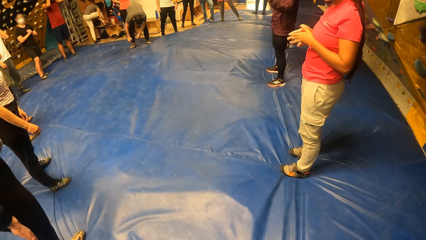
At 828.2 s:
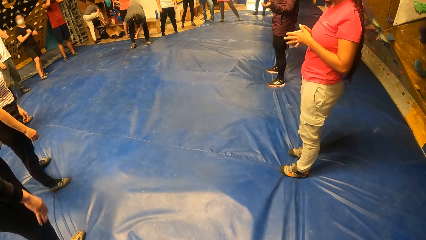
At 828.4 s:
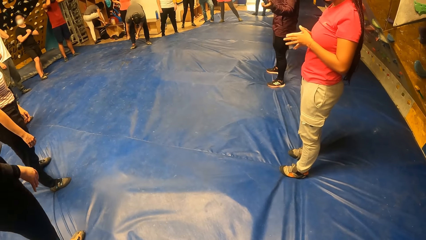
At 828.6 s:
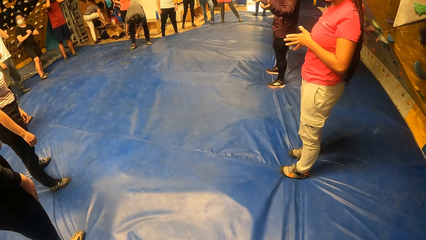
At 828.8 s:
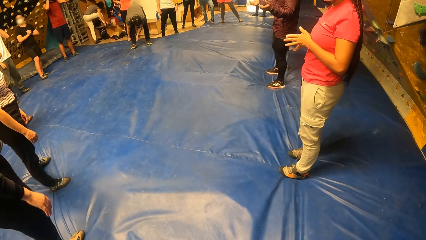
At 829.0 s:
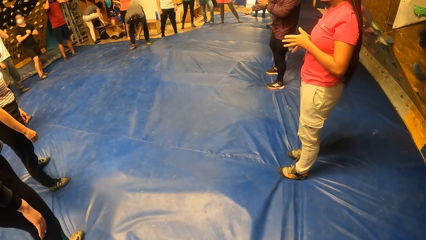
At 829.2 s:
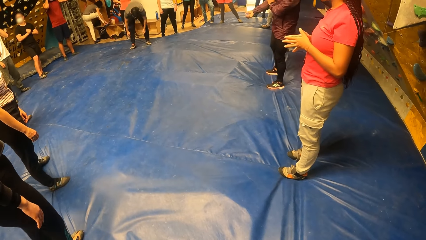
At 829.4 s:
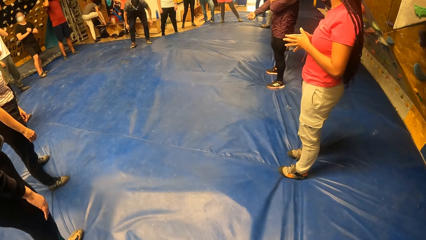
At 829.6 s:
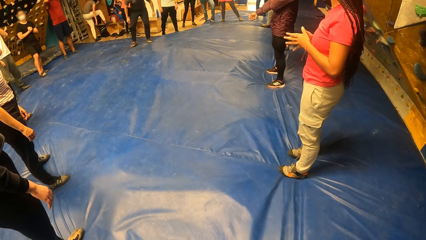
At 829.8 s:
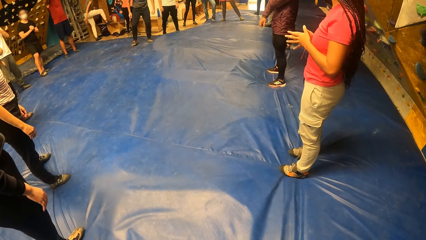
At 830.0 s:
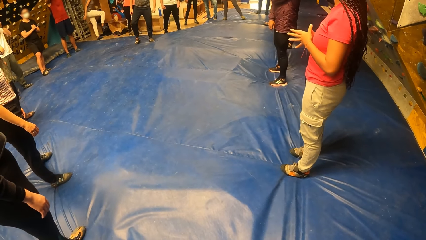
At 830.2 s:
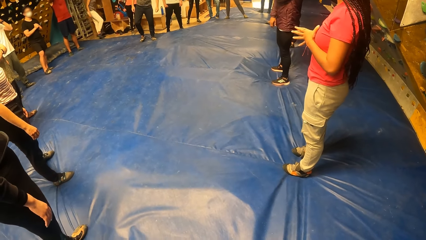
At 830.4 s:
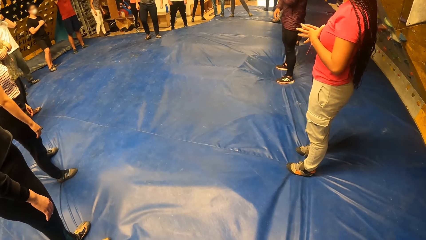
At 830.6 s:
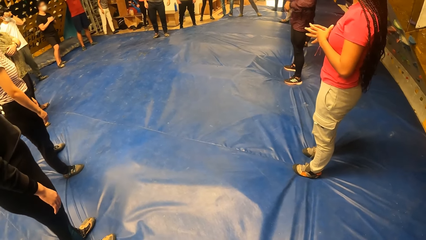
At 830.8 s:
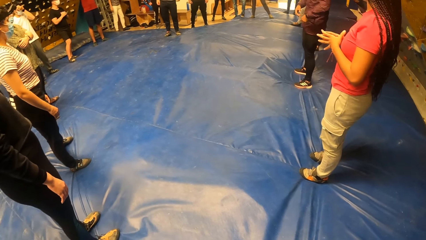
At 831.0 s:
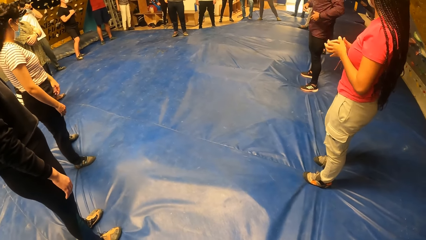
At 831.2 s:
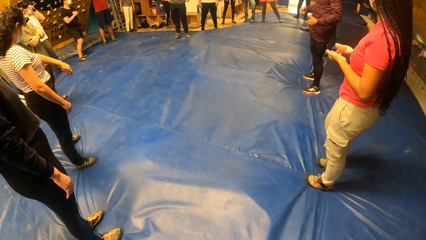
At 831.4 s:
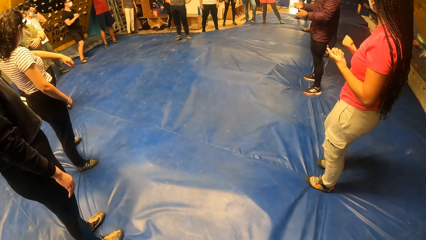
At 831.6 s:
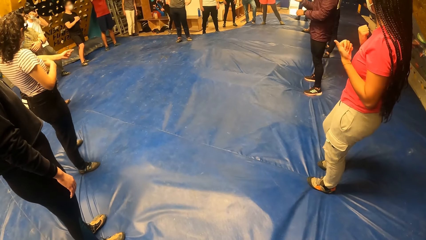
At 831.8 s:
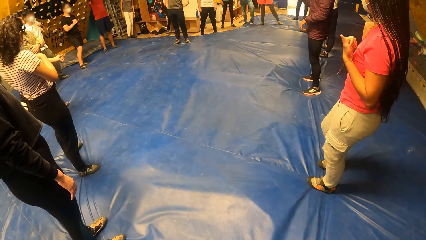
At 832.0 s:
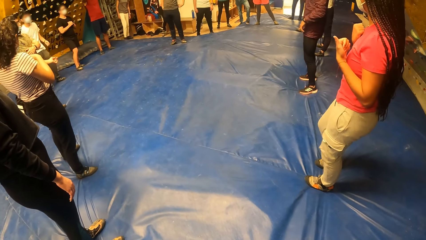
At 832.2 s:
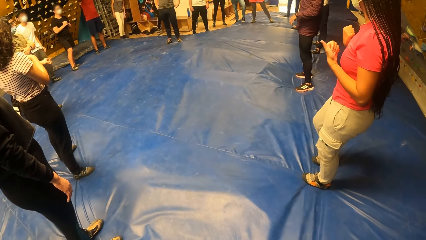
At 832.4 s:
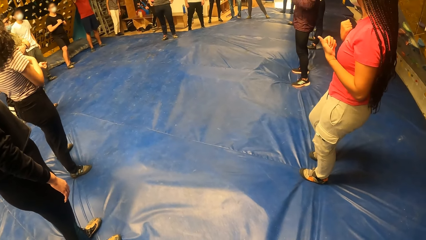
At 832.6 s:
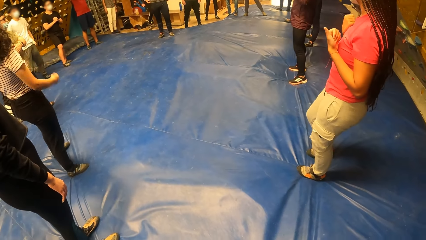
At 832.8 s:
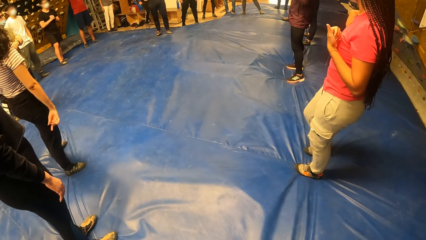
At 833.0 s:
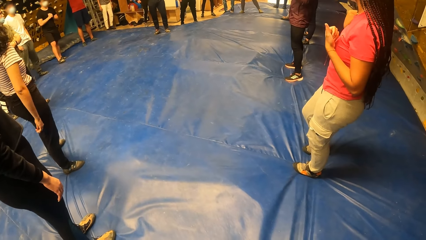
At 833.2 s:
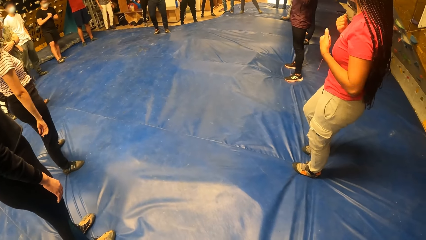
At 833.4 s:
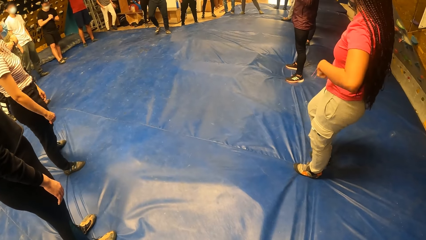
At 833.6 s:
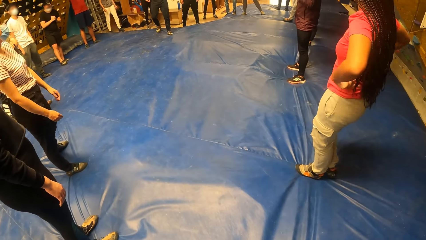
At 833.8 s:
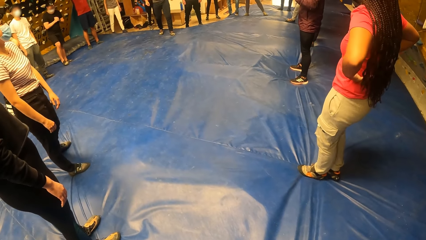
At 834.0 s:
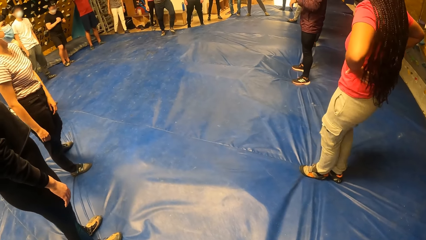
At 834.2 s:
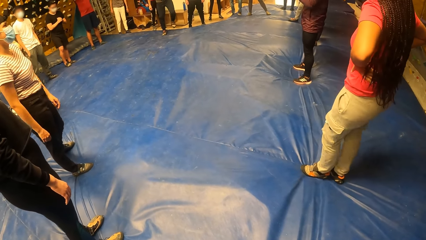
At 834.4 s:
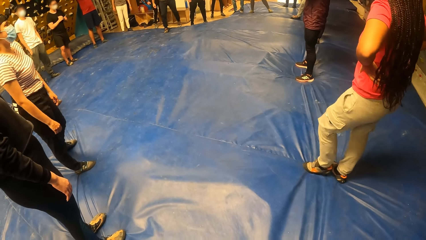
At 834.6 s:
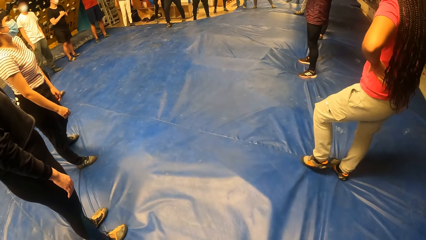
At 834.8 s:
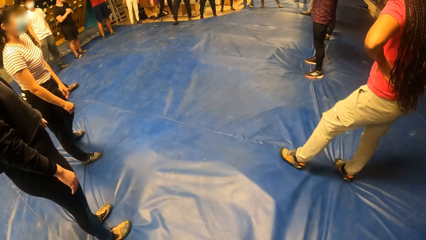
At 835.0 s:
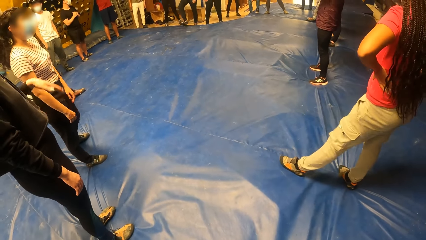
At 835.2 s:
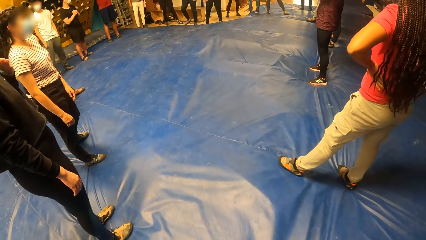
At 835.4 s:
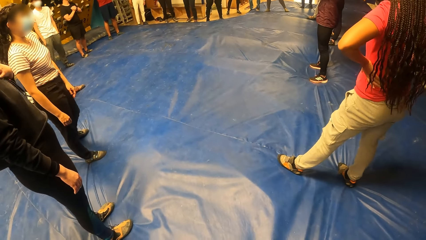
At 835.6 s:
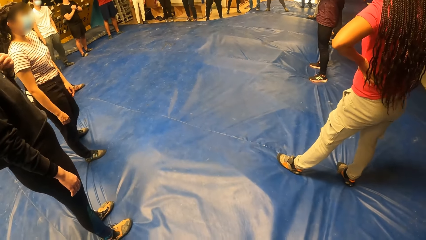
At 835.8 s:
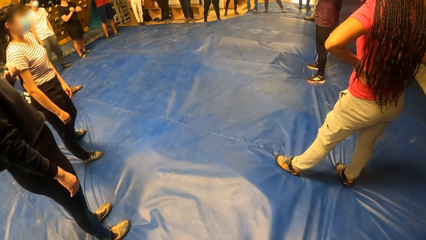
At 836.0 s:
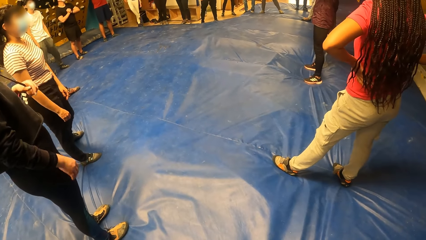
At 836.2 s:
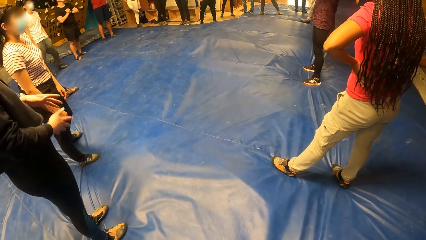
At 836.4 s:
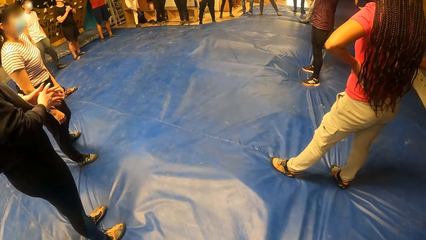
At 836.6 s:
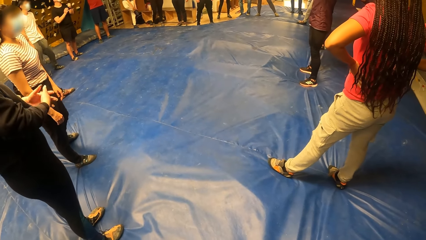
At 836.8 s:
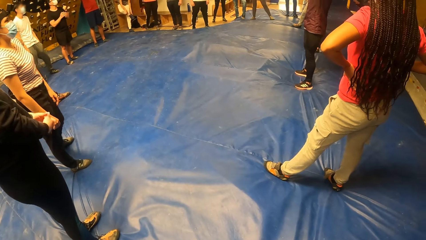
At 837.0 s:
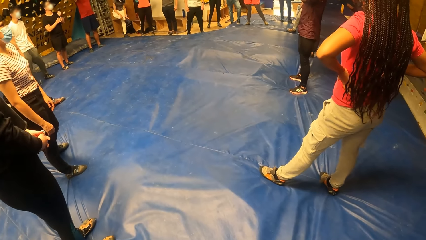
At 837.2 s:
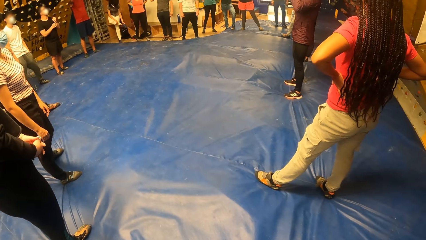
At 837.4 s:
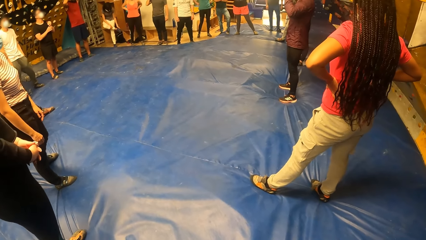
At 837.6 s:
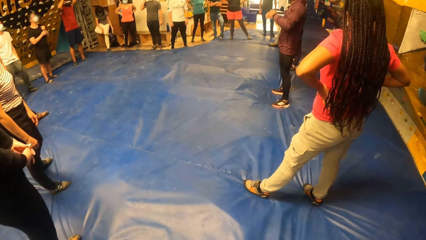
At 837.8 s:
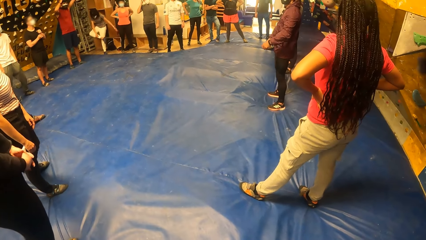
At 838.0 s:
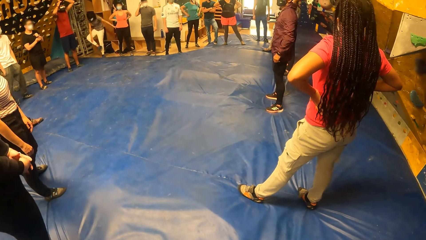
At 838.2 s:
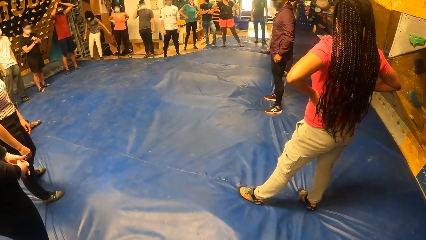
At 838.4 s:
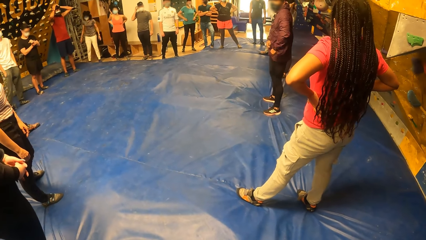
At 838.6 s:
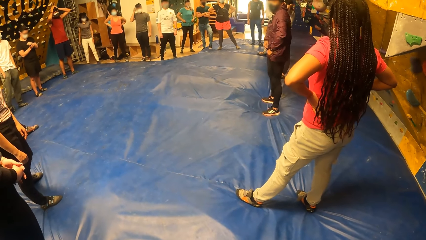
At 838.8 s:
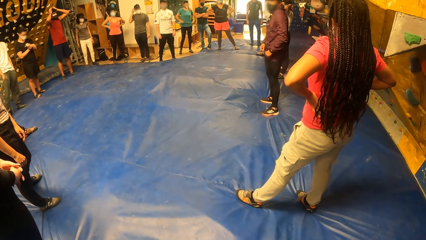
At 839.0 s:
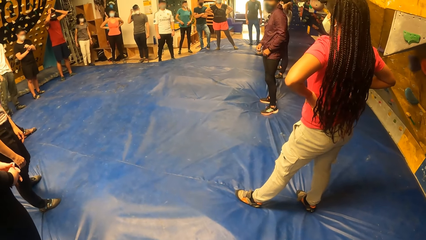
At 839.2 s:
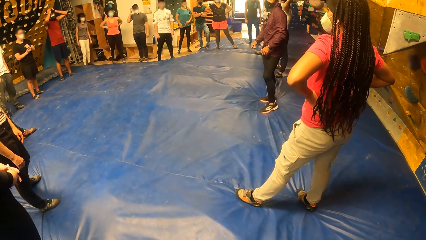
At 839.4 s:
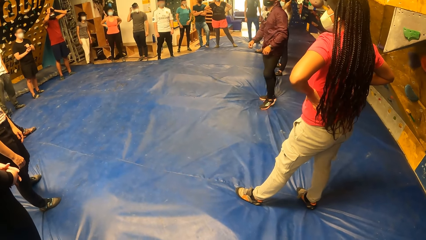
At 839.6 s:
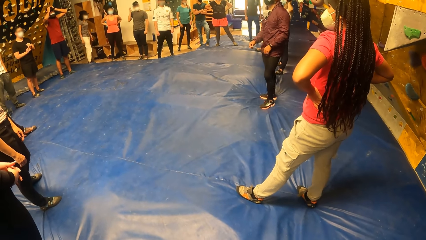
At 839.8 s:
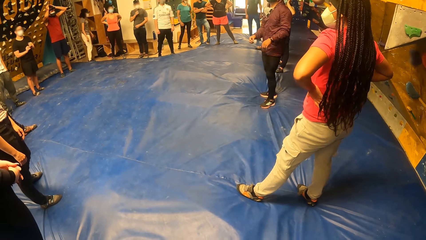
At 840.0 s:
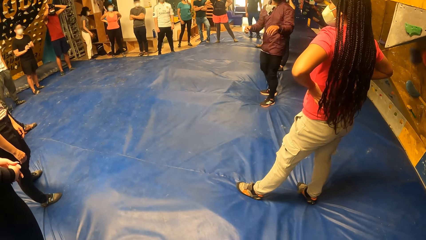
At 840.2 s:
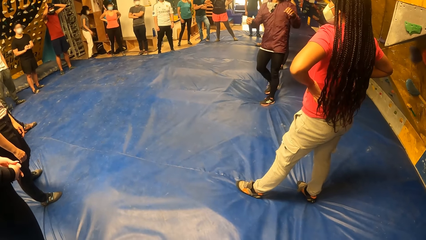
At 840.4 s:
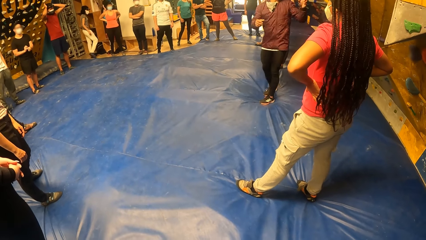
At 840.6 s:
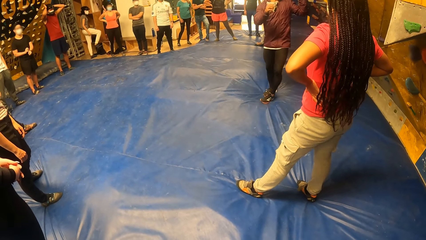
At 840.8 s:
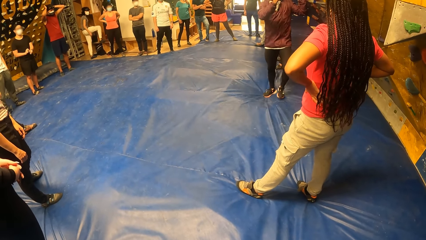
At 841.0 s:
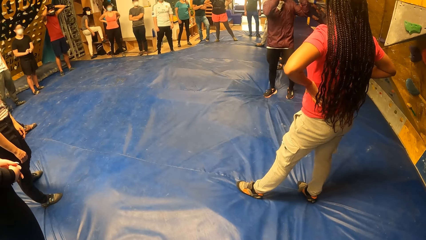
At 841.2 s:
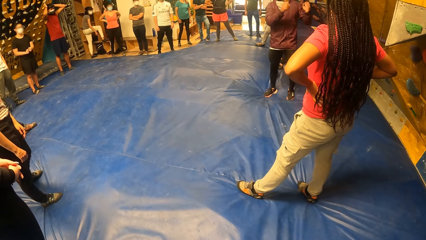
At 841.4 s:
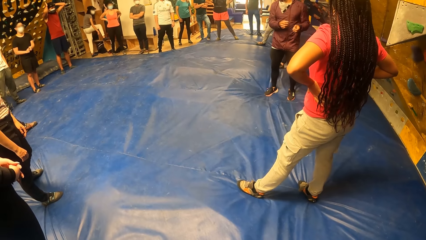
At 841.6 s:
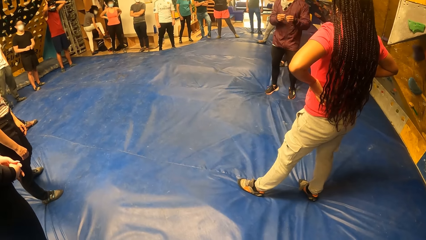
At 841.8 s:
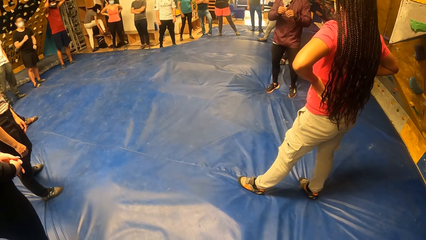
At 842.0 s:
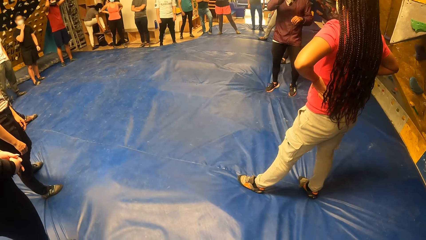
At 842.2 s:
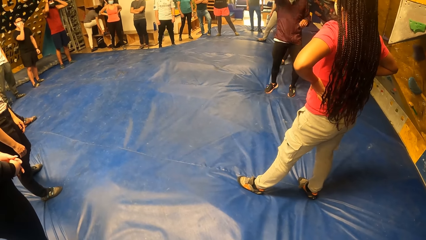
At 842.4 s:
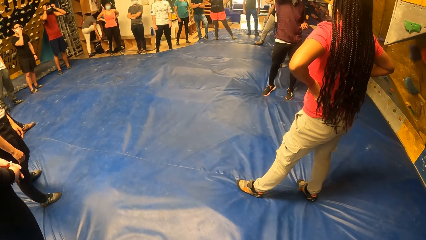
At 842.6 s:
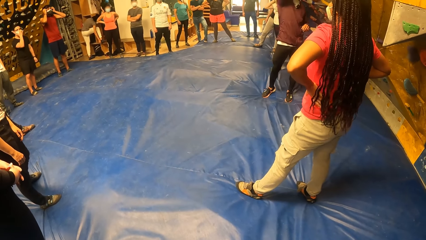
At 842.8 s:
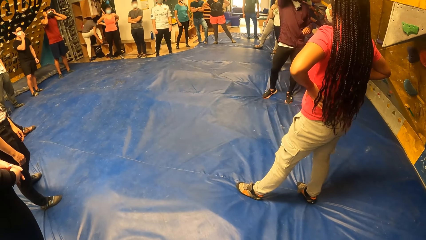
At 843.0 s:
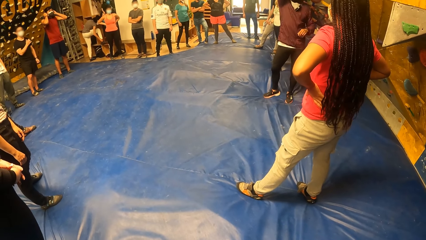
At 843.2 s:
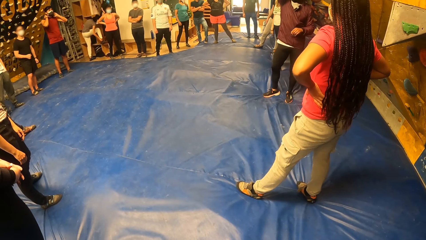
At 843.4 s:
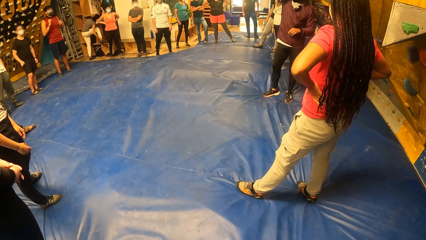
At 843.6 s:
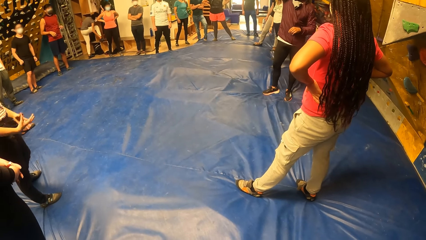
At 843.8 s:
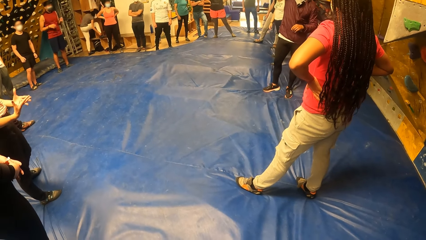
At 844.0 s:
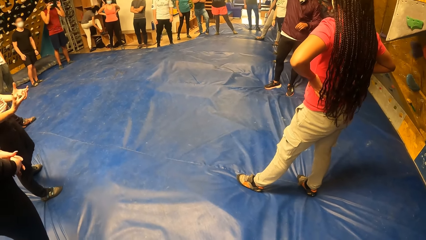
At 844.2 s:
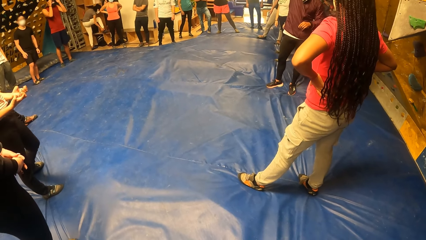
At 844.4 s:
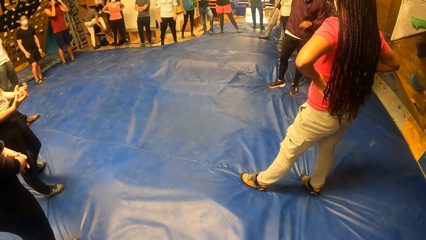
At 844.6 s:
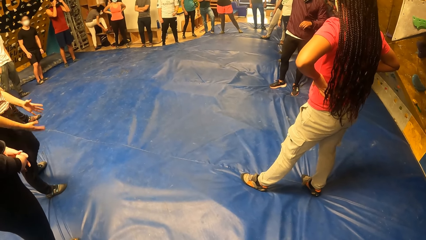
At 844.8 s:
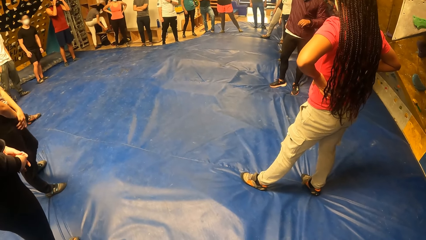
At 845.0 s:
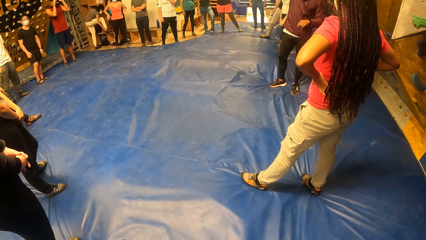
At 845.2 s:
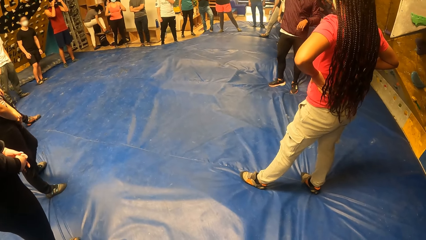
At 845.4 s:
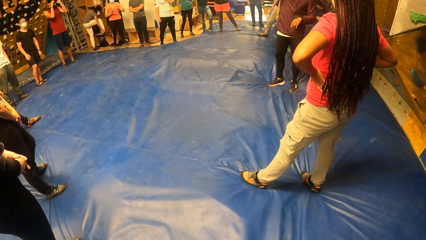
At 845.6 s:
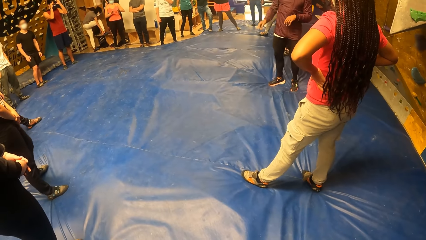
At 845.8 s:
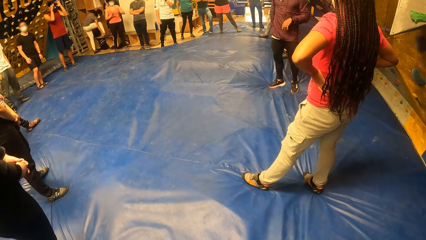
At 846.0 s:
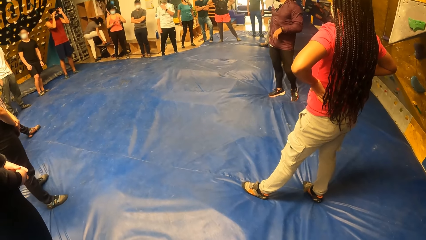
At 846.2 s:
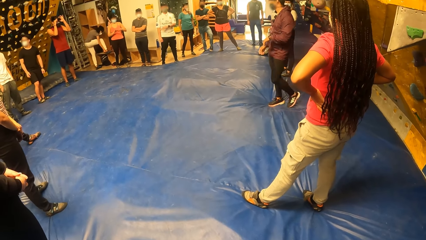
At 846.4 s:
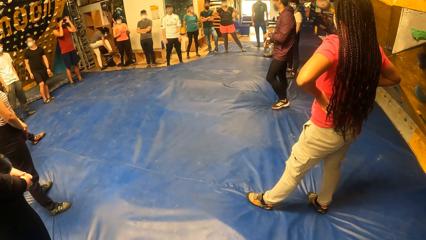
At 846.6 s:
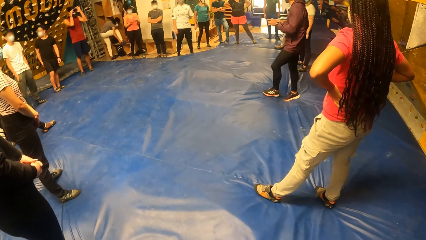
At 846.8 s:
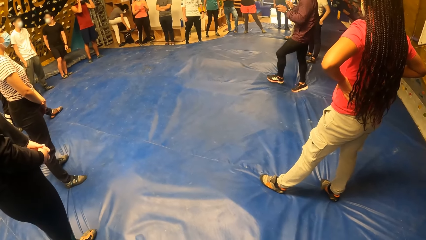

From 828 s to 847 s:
An instructor converses with the camera wearer and a group of people.
